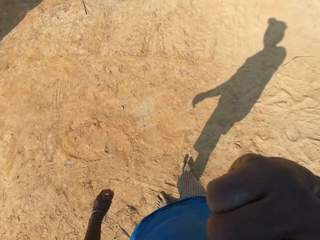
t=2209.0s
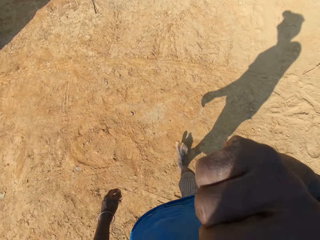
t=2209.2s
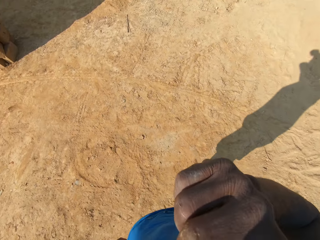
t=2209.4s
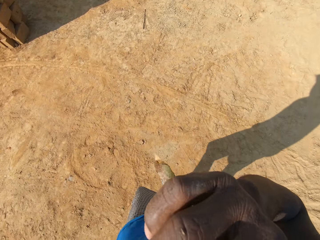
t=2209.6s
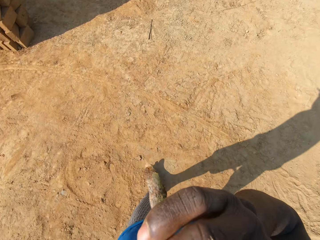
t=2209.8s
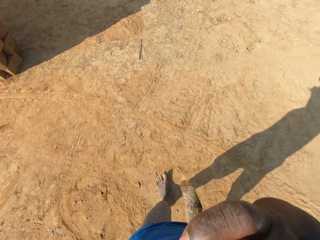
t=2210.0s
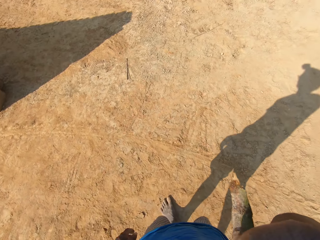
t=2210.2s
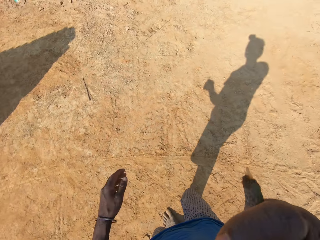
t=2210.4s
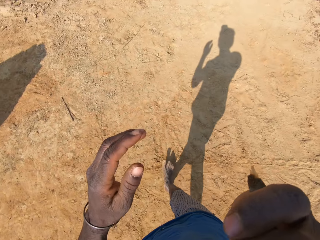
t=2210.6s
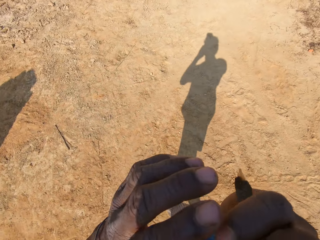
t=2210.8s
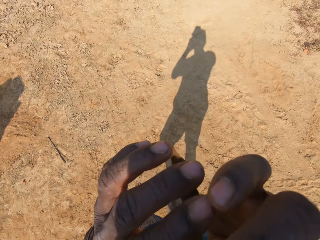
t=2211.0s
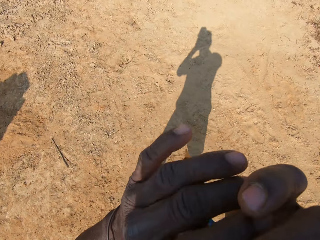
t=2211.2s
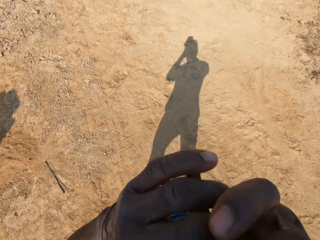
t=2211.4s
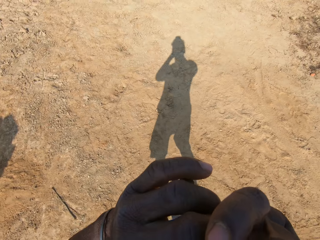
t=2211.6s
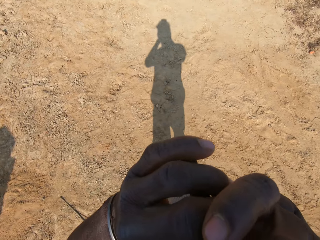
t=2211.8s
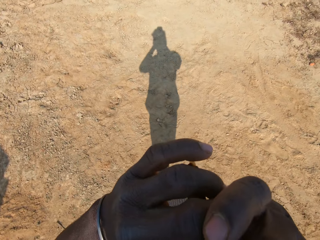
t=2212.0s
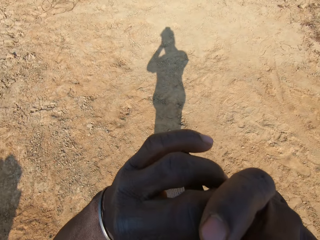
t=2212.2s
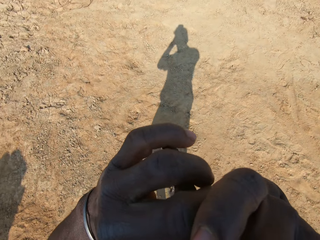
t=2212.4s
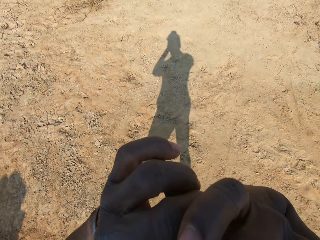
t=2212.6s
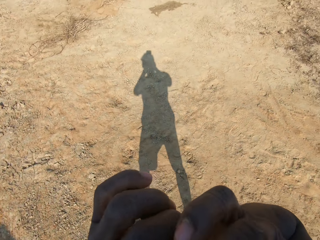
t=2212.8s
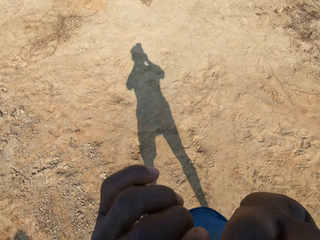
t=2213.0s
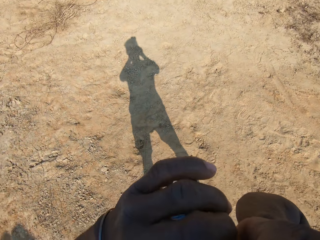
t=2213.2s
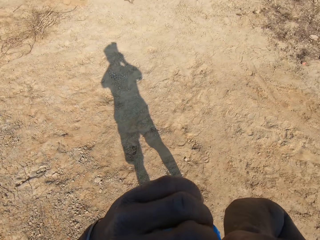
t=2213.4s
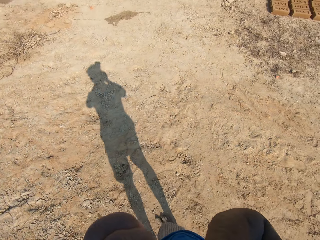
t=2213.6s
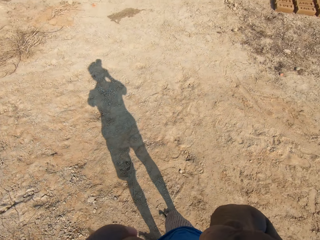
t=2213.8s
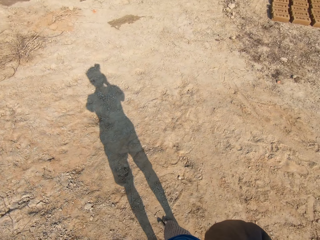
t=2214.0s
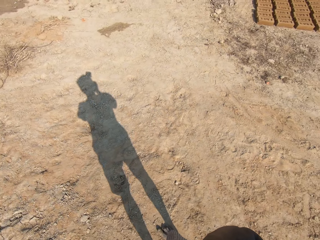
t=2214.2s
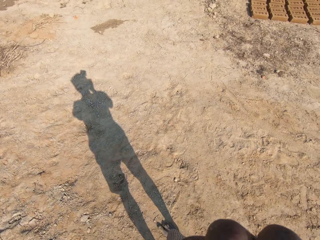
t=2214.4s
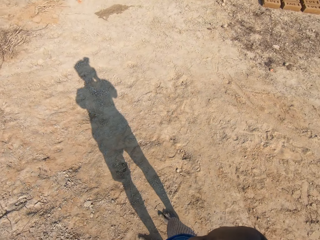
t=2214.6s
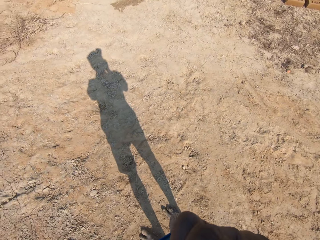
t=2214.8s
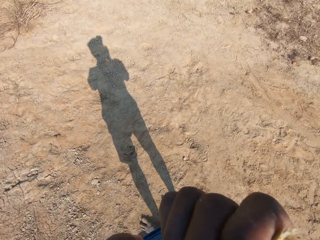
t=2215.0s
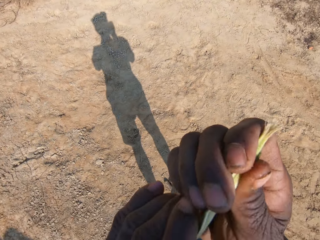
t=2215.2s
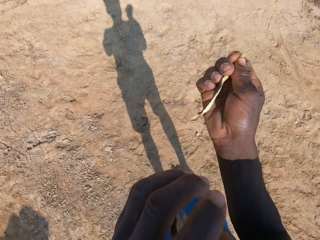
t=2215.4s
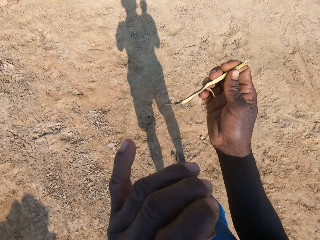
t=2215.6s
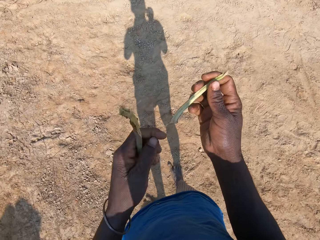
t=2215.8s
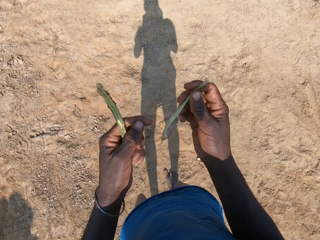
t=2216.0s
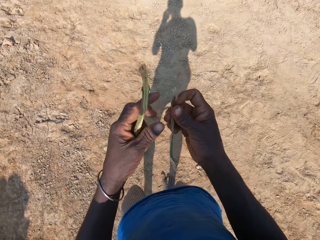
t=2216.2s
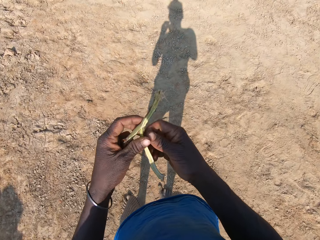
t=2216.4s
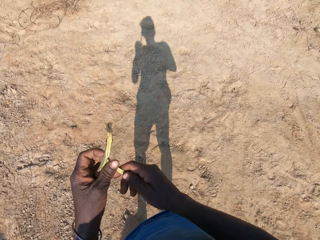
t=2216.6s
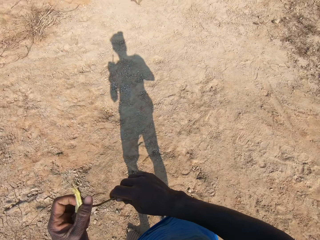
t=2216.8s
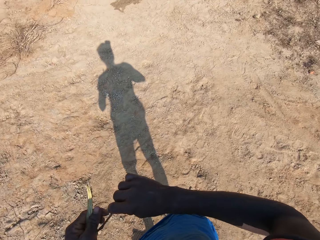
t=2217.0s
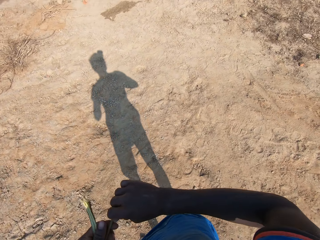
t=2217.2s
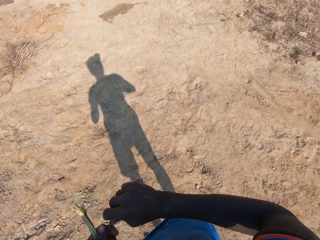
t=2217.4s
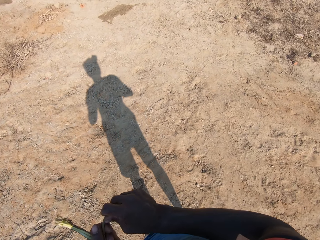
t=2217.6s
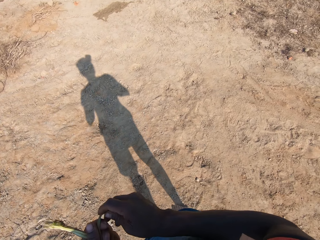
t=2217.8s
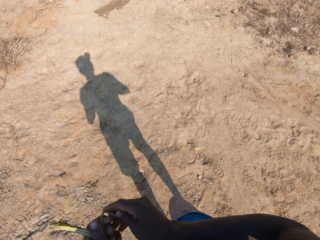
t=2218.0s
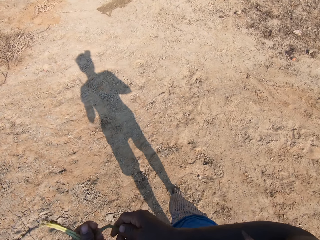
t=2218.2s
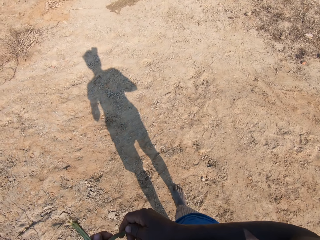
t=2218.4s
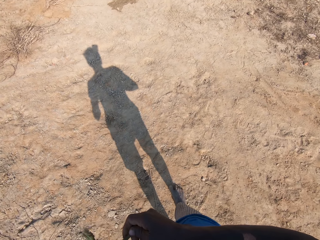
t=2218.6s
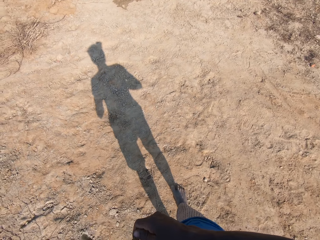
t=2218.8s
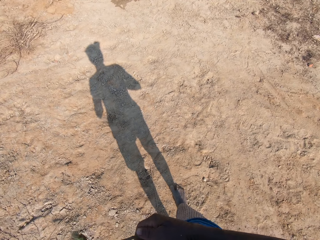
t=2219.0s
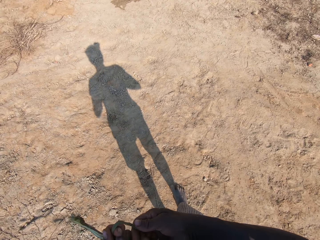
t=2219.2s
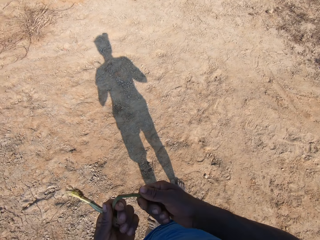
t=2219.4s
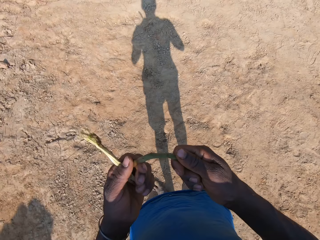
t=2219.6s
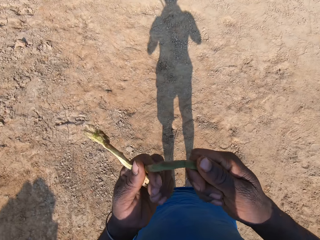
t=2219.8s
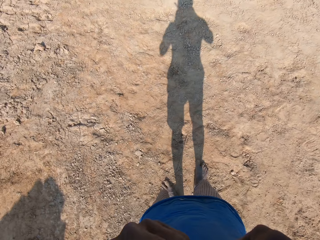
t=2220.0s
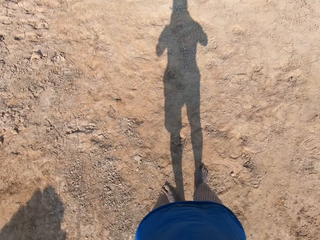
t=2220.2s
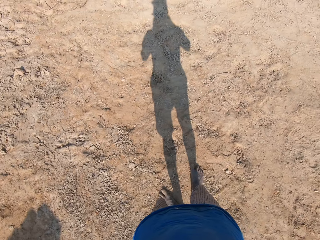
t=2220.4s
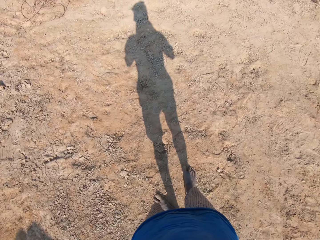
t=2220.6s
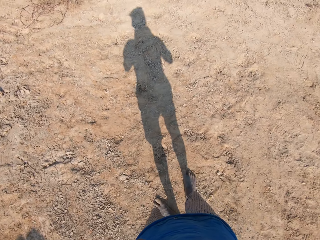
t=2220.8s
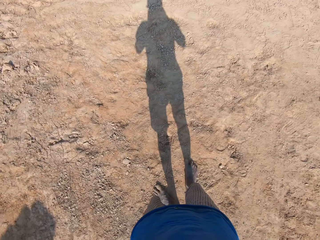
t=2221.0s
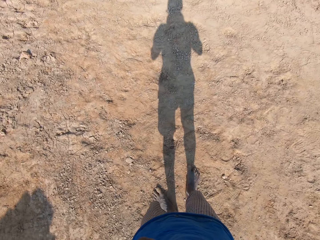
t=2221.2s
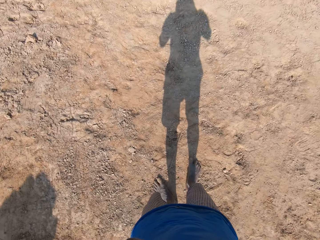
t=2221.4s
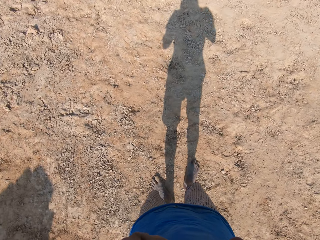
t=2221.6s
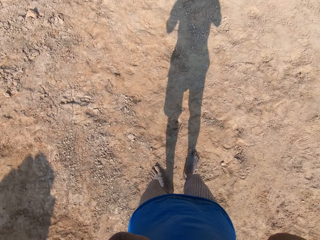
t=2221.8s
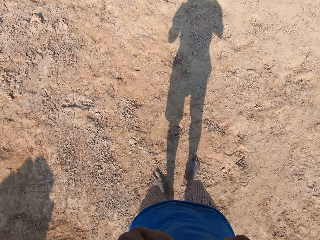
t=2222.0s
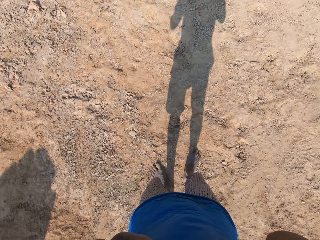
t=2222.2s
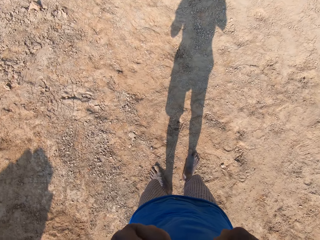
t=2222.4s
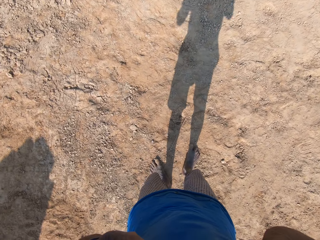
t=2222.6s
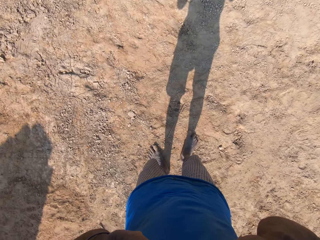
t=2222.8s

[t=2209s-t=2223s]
The camera wearer scrubs the mouth with the stick and walks around. They hold the stick and walk around. They look around. They cut the stick with the mouth. They remove the stick in the mouth. They hold the stick. They fold the stick. They cut the stick with the hands. They brush the mouth using the stick. They put the stick on the mouth.

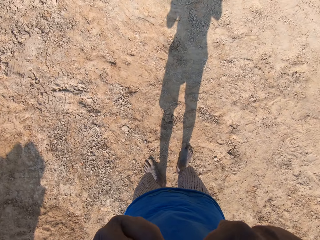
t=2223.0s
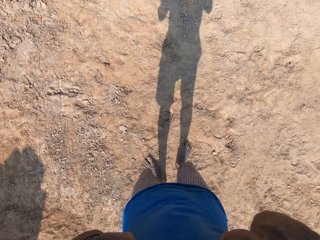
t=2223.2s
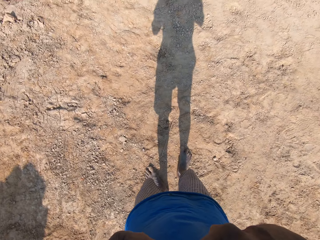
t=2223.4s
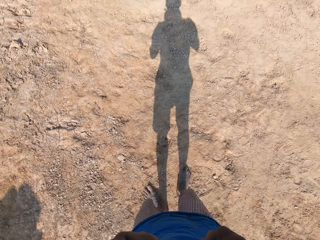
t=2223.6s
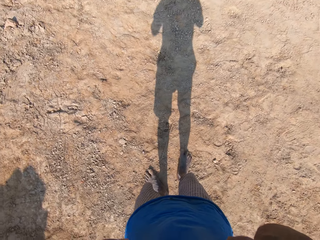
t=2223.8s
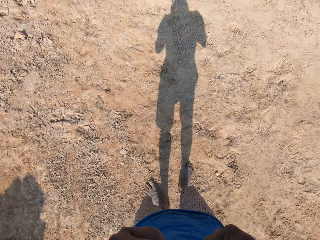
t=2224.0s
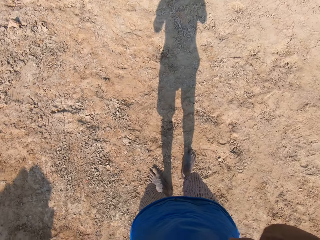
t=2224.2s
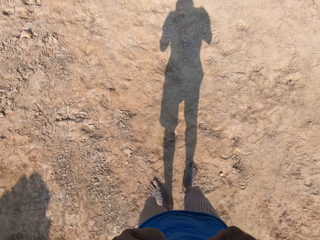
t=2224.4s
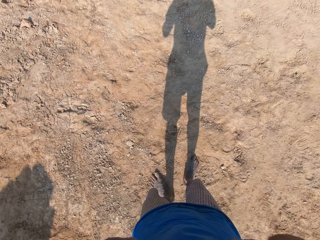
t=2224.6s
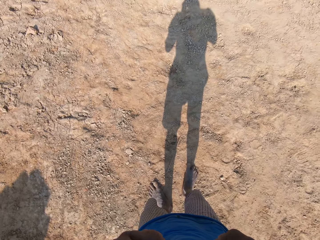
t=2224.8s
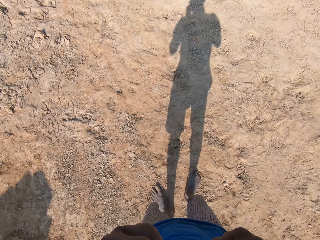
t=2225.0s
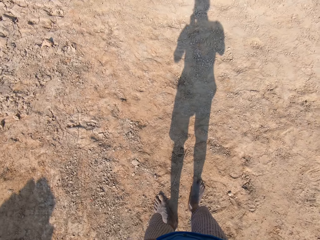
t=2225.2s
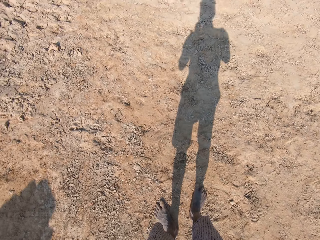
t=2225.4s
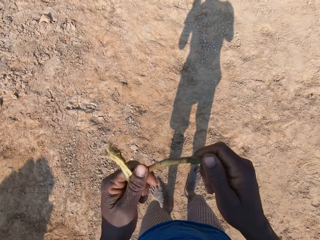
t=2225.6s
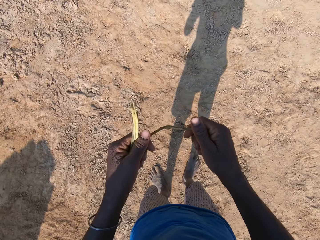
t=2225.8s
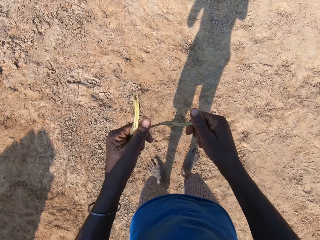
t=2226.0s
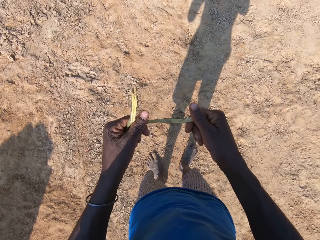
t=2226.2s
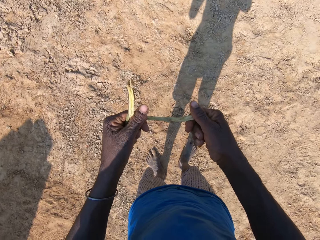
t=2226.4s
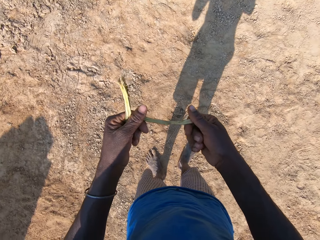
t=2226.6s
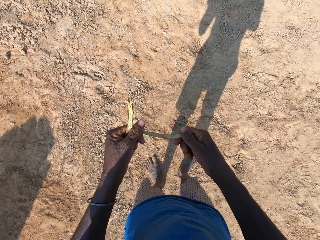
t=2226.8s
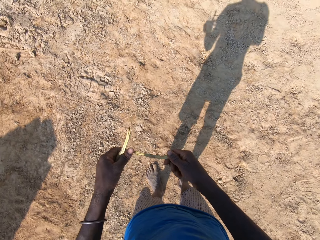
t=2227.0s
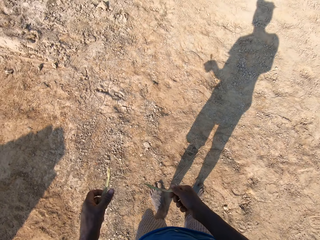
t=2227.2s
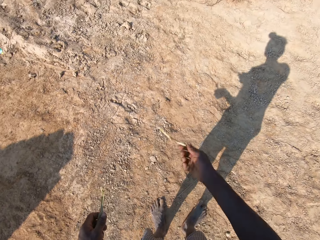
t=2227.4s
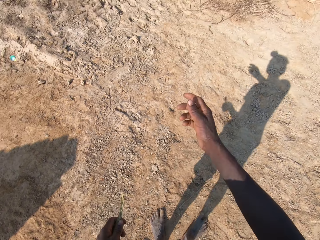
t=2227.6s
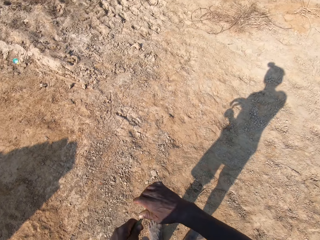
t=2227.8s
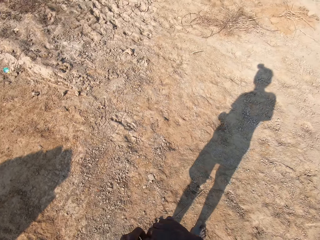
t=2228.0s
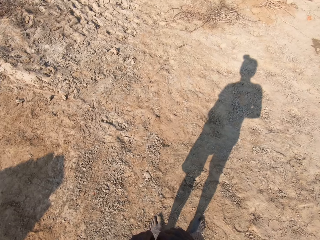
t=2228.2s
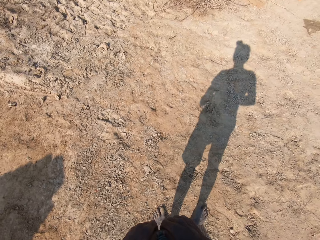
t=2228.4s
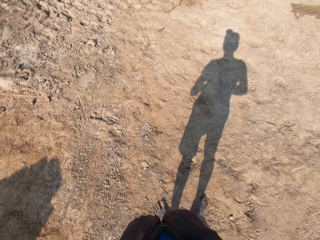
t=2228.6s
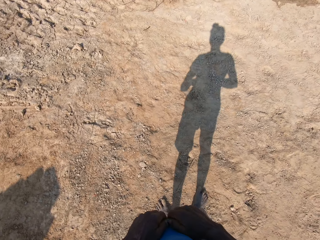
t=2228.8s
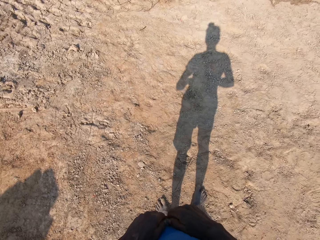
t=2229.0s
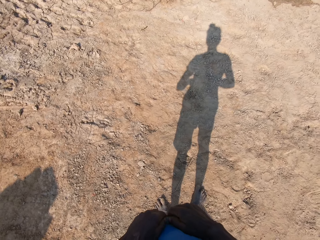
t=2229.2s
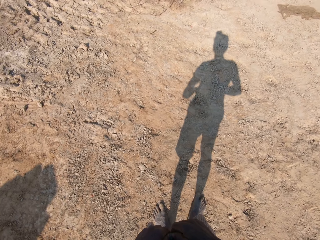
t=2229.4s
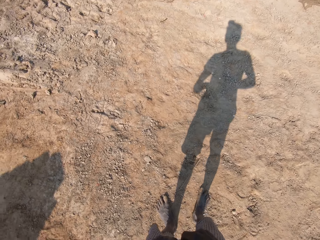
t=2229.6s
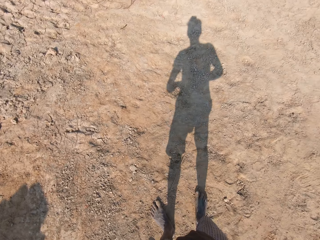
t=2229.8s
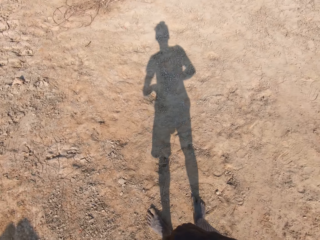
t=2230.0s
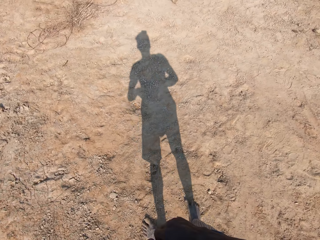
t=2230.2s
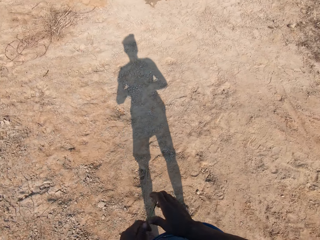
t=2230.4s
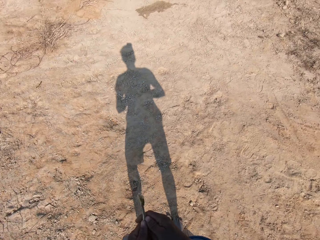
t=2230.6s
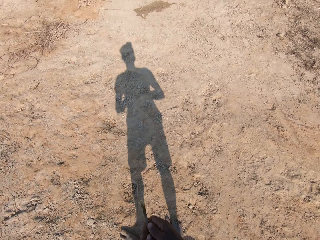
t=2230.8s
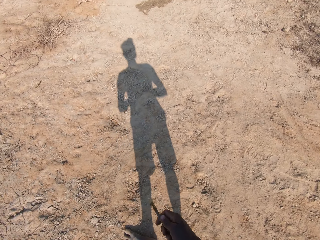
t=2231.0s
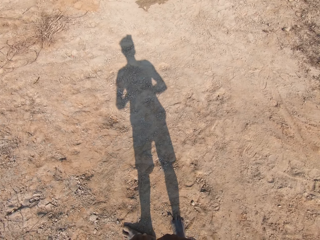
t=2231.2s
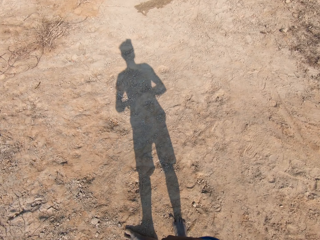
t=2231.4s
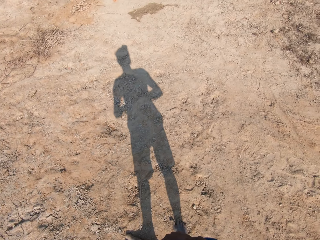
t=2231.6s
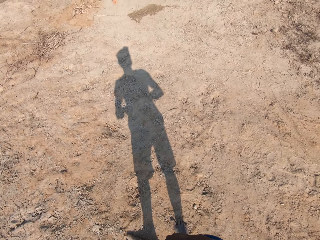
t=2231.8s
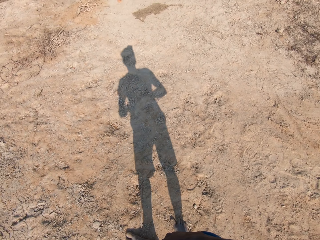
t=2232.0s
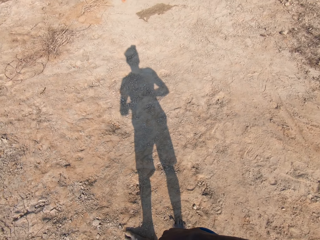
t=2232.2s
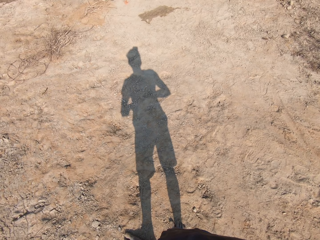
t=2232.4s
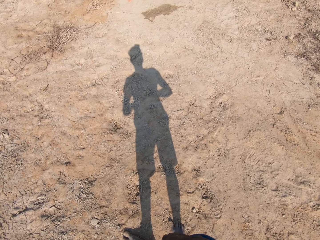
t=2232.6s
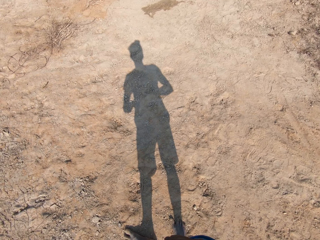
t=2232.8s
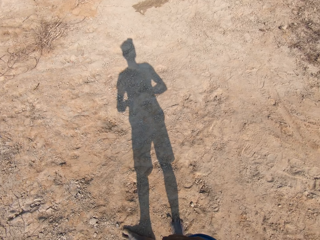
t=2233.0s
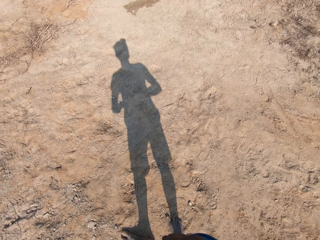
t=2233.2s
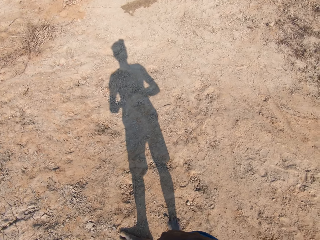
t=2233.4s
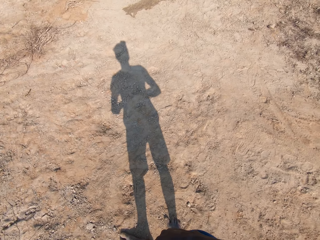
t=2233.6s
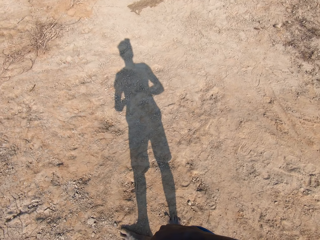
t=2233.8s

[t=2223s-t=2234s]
The camera wearer does something. They remove the stick in the mouth. They hold the stick. They throw the stick. They look around. They spit saliva on the ground. They cut the stick with the hands. They look around. They hold the stick.
